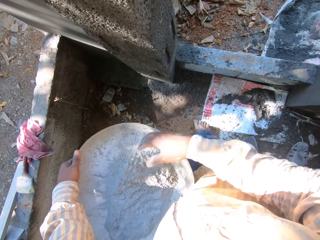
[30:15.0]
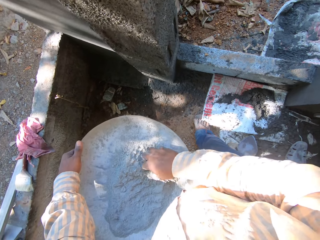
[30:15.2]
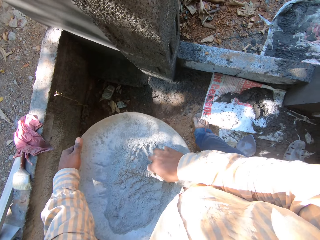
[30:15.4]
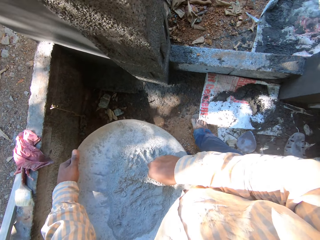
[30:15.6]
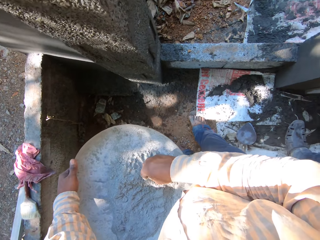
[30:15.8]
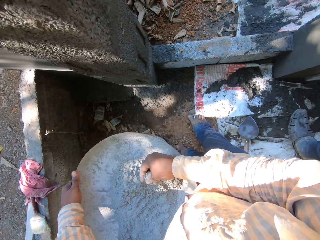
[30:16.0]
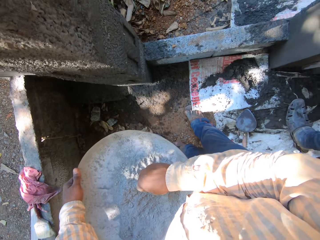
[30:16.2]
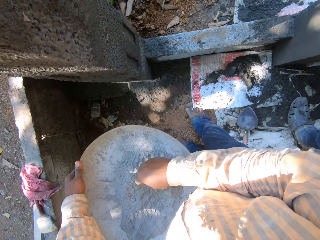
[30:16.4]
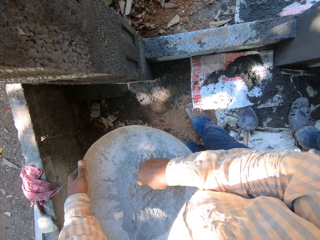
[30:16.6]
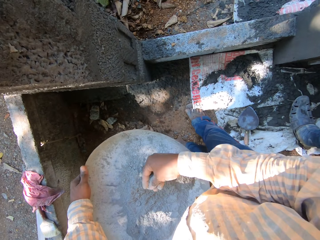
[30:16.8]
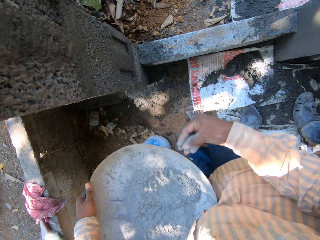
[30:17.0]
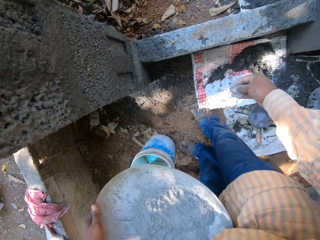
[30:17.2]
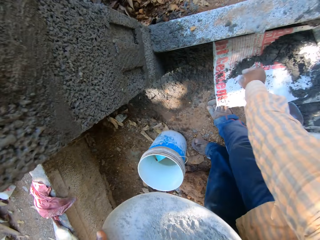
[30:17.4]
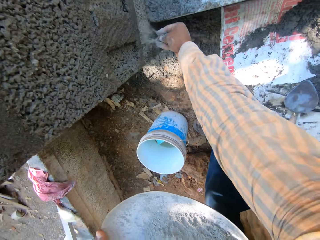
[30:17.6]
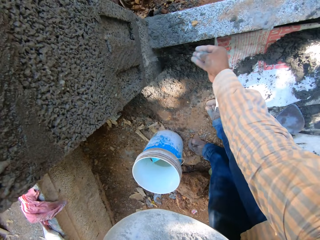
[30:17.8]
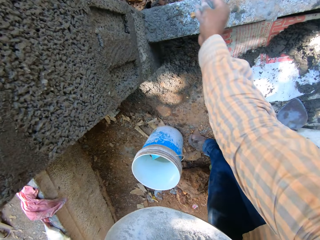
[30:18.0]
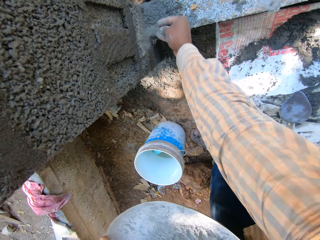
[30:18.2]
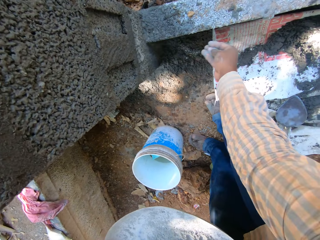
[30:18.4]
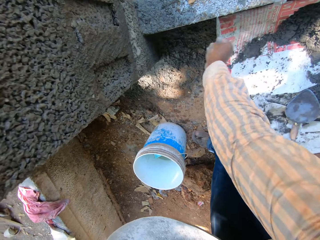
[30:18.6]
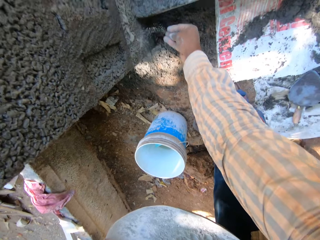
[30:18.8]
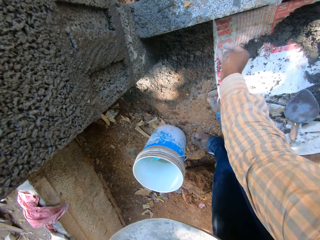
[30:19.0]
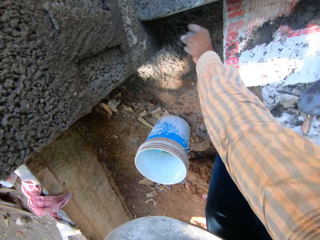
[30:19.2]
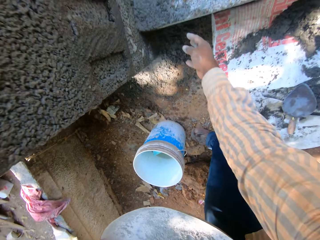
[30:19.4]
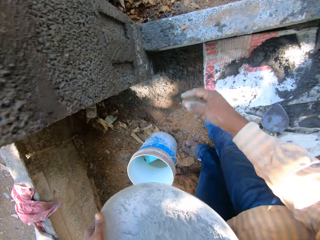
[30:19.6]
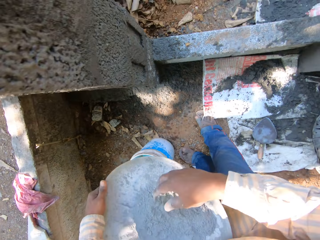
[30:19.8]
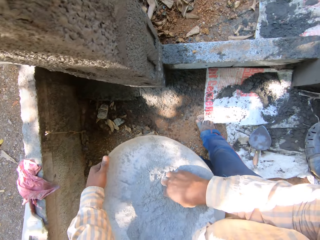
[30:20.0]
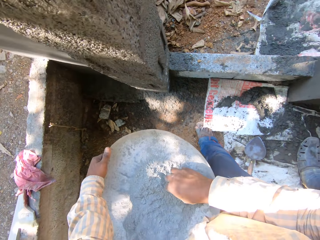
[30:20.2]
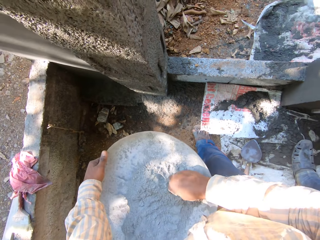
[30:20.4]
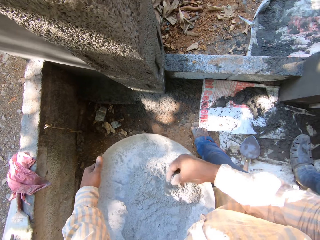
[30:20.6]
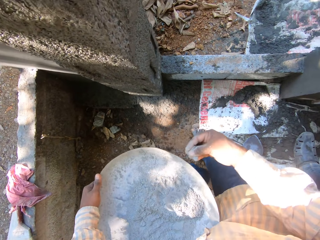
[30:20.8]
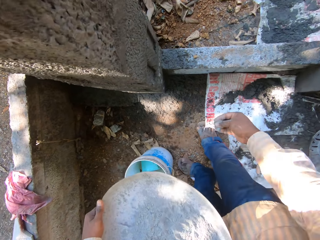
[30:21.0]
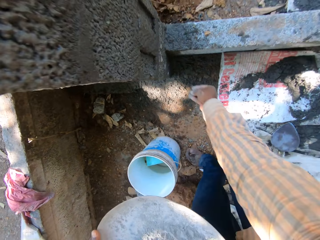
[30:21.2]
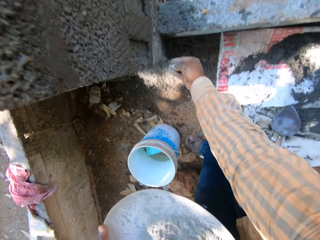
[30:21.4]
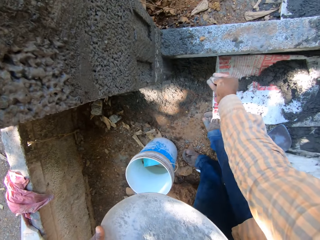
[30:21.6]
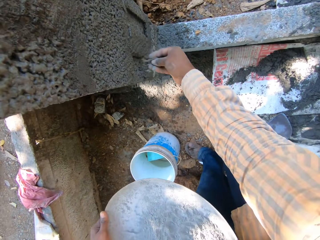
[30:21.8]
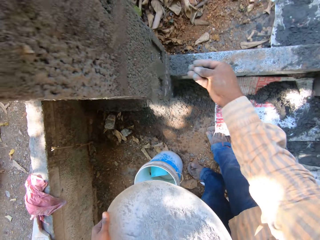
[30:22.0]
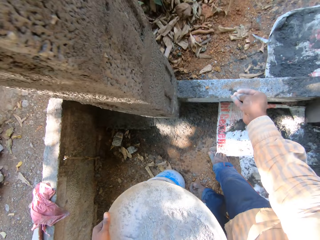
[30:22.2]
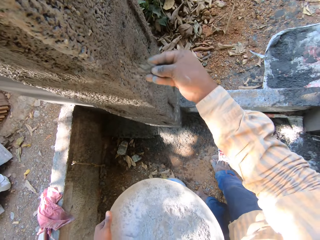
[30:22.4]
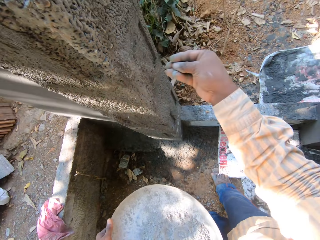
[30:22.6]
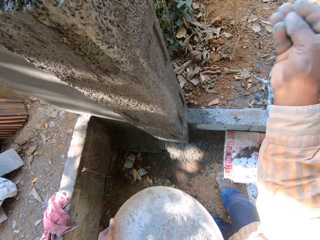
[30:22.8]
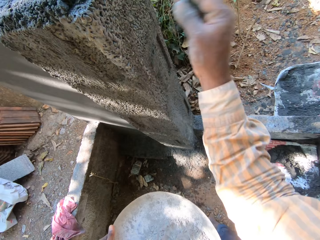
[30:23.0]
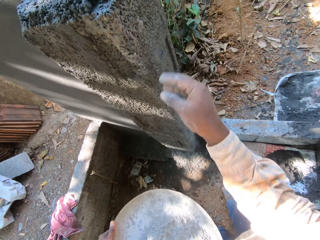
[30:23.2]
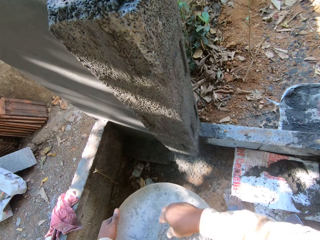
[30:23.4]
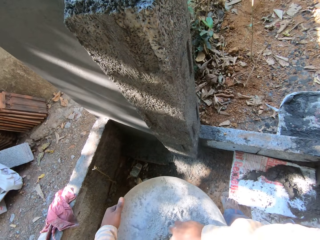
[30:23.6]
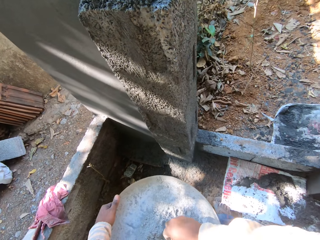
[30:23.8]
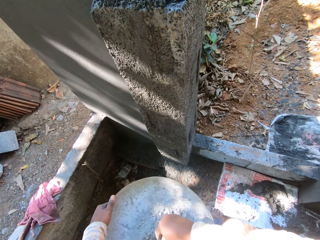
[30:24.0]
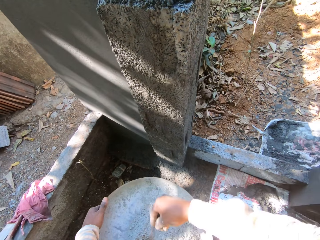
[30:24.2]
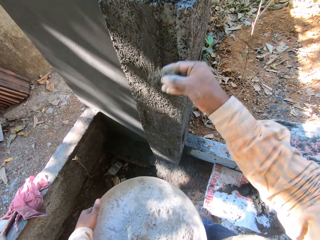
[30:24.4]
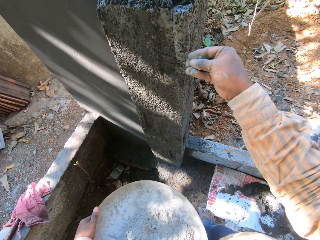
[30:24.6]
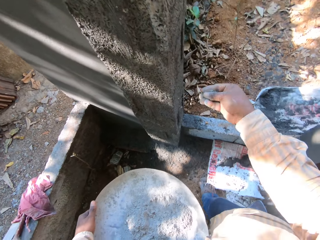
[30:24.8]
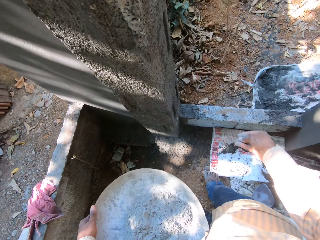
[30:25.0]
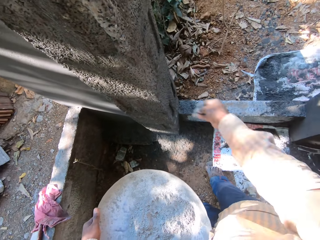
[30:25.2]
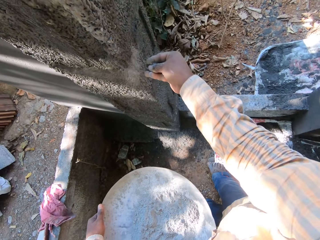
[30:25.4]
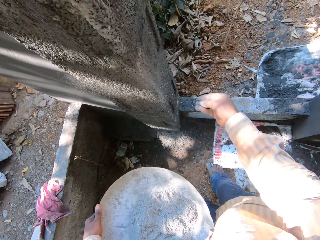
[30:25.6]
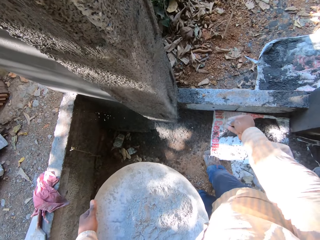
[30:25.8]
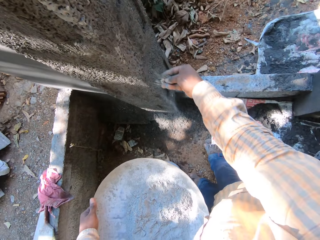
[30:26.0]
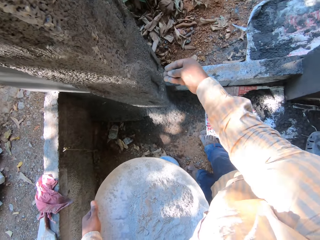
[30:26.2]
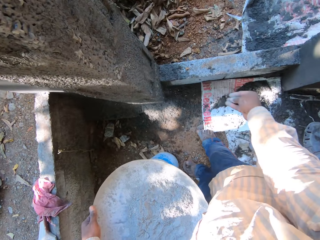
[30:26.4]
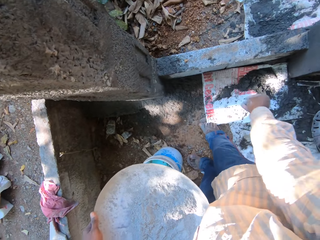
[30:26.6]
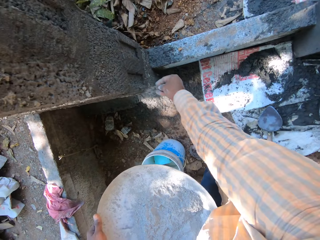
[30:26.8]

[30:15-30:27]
The camera wearer scoops cement from the head pan with his right hand. He sprays cement on the pillar with his right hand. He scoops cement from the head pan with his right hand. He sprays cement on the pillar with his right hand. He scoops cement from the head pan with his right hand. He sprays cement on the pillar with his right hand.

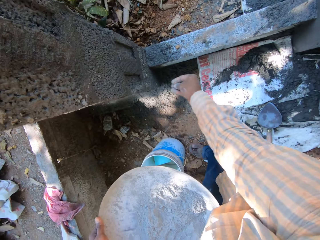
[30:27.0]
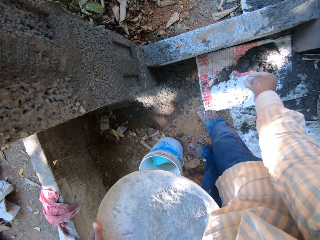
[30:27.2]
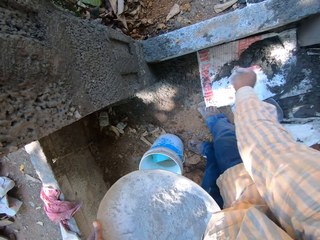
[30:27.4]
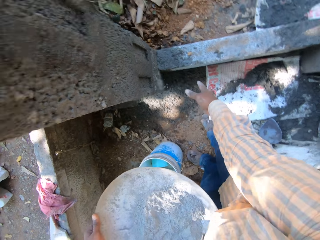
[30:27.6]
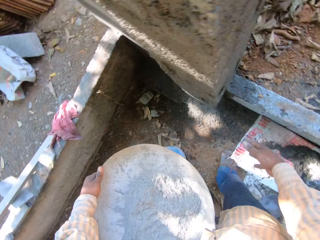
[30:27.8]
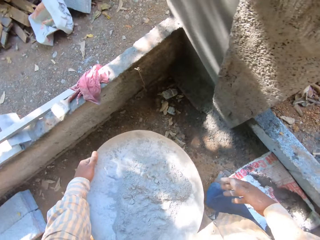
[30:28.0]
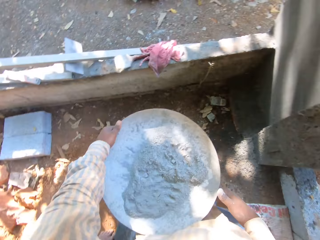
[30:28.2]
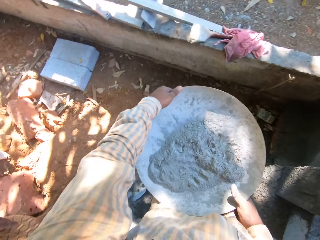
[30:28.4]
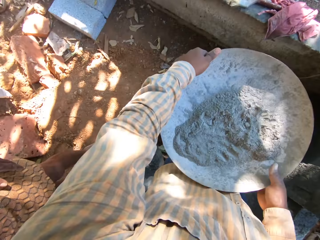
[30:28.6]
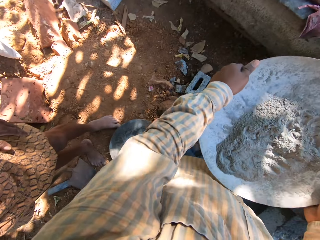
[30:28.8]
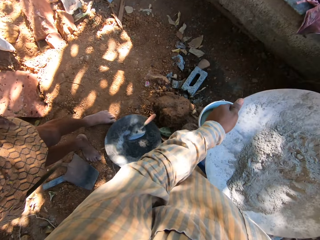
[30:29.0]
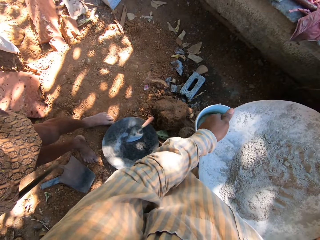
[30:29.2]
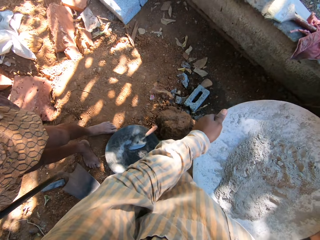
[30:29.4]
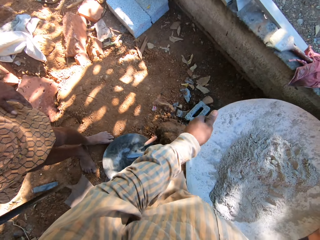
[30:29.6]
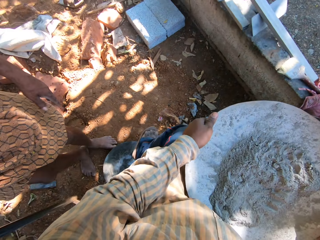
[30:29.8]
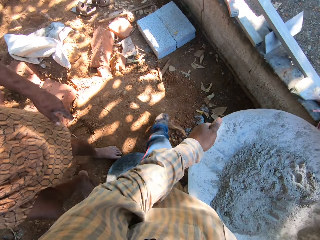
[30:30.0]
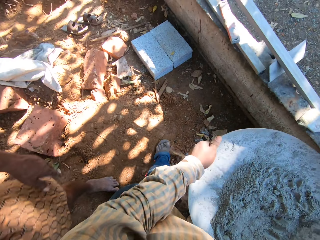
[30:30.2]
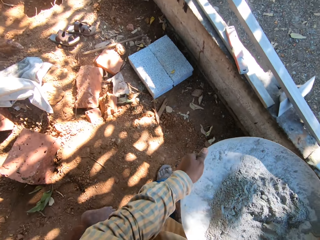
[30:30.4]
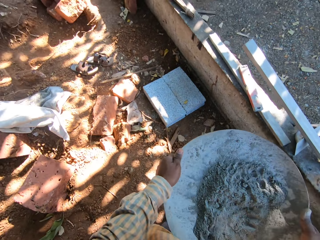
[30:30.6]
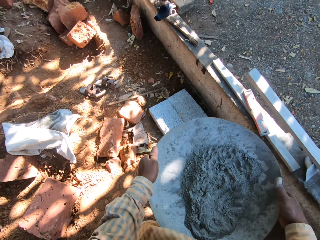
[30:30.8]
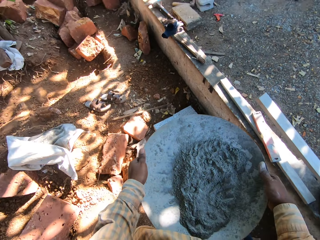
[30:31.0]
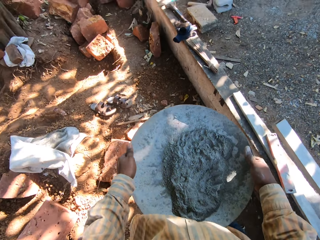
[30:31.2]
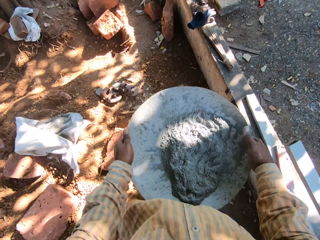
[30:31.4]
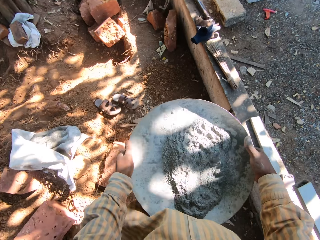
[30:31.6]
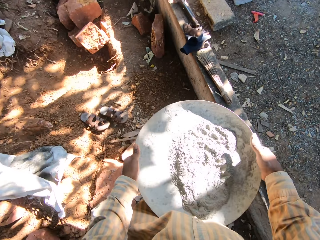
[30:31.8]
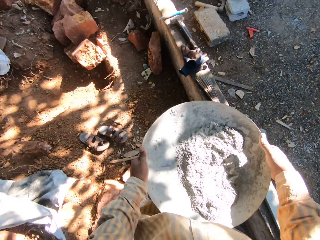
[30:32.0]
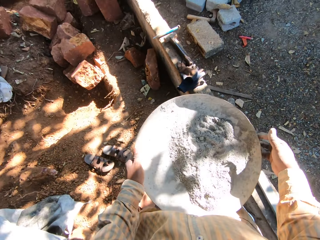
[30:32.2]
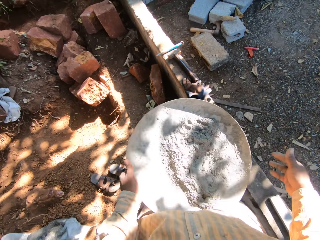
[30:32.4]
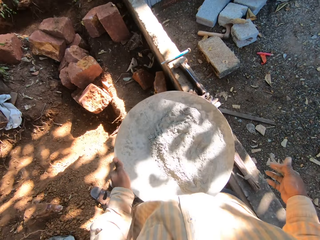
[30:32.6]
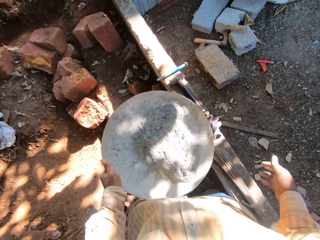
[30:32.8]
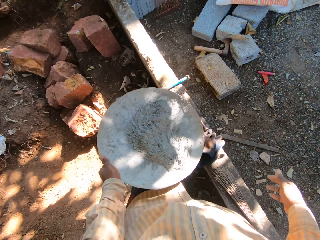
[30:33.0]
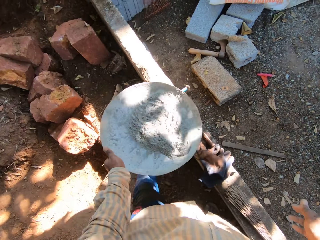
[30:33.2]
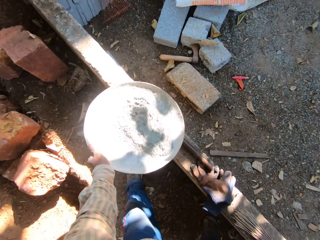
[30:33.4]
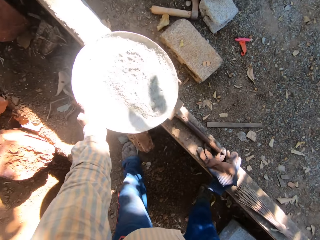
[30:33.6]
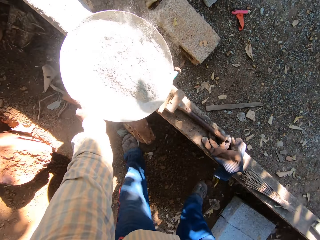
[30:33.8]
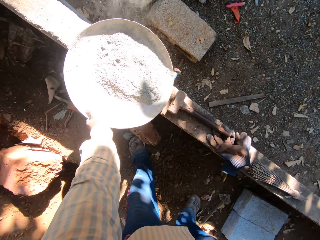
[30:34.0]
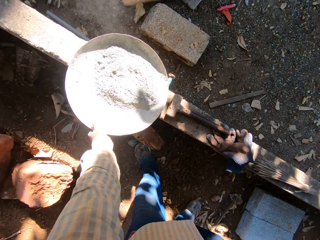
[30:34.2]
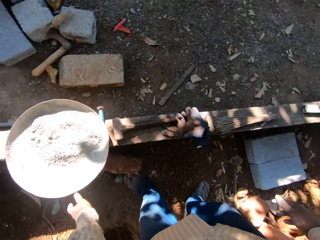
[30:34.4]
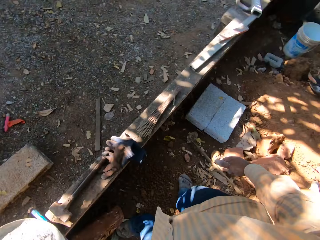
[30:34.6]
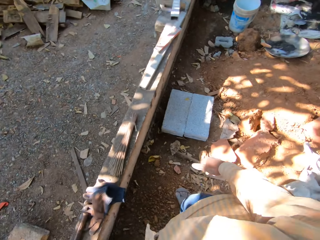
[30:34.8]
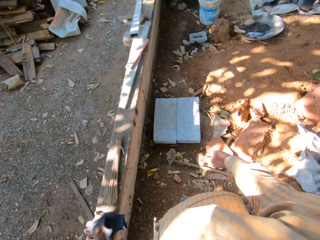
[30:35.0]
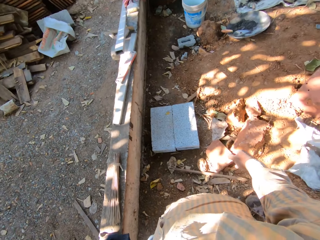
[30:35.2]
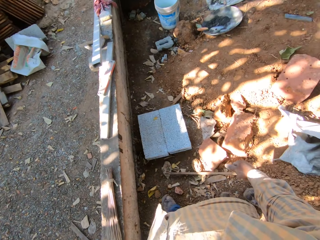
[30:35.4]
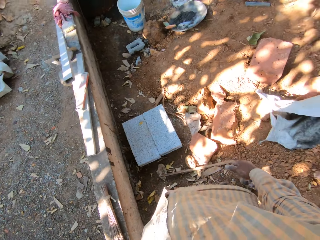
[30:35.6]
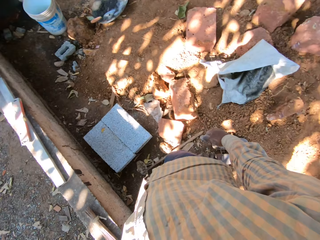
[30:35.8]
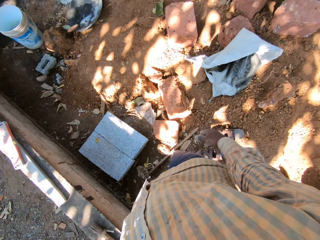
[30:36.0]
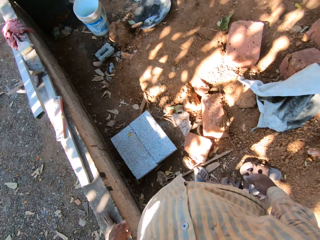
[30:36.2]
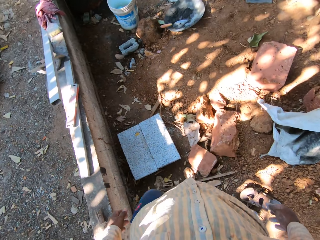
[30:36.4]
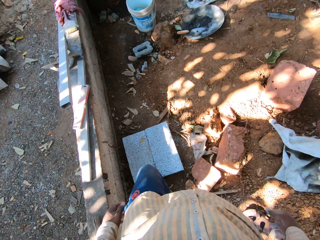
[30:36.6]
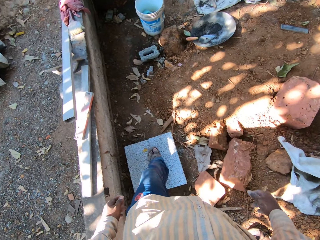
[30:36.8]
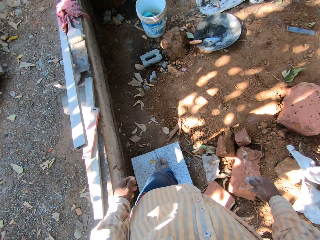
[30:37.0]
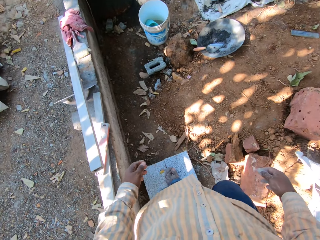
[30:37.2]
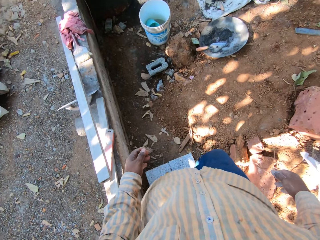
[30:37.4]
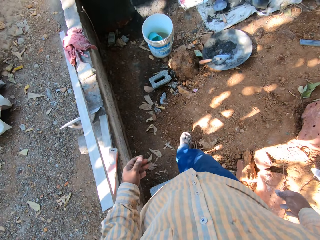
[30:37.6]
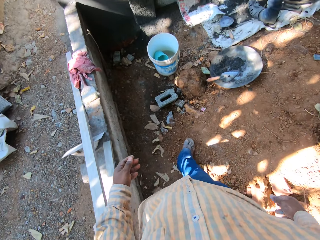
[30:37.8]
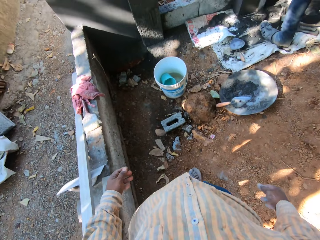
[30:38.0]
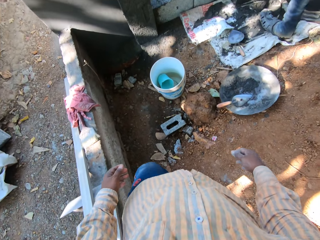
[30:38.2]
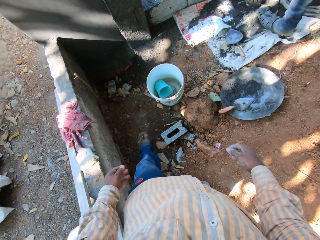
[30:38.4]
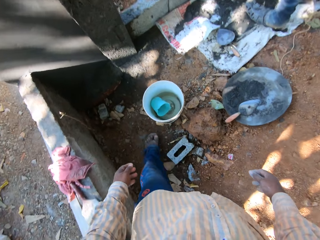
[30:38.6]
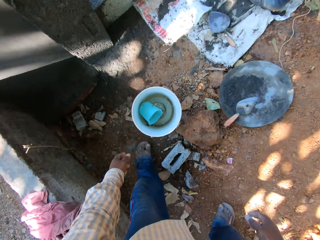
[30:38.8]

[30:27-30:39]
The camera wearer turns. He holds the head pan or basin with both hands. He moves the basin. A person walks around. The camera wearer walks around. He holds the head pan with his left hand. He bends. He places the head pan on the fence with his left hand. He looks around. He walks around.
